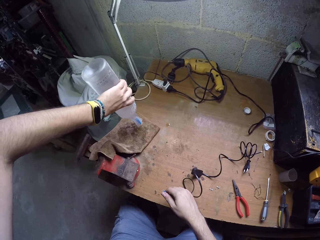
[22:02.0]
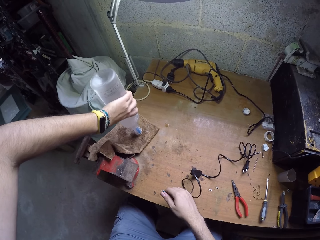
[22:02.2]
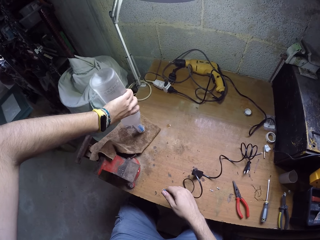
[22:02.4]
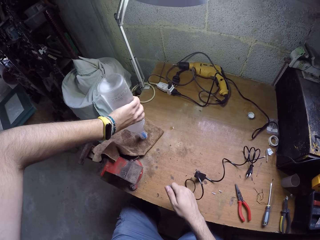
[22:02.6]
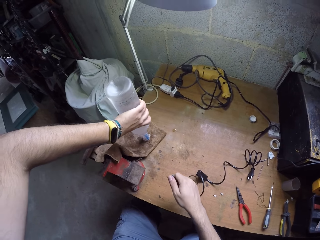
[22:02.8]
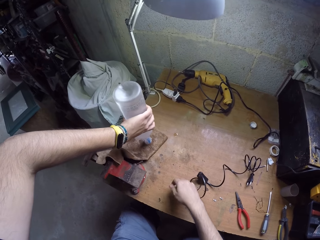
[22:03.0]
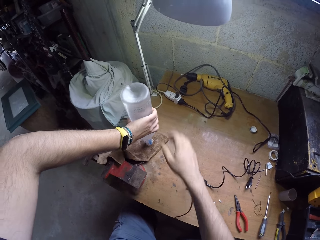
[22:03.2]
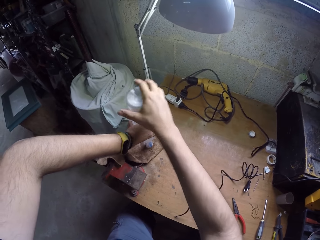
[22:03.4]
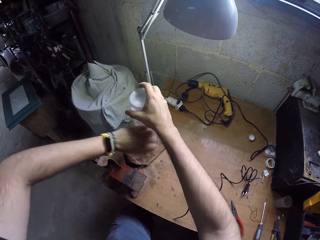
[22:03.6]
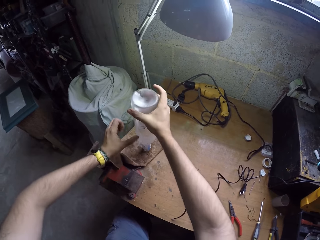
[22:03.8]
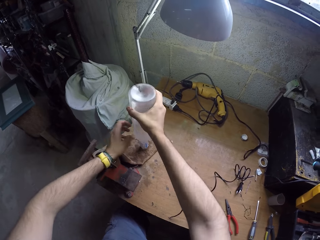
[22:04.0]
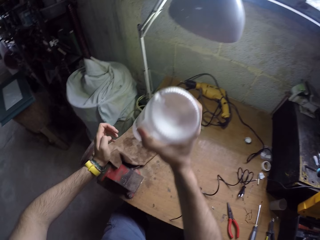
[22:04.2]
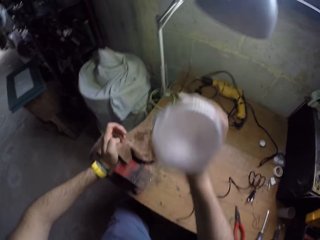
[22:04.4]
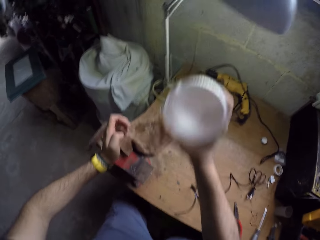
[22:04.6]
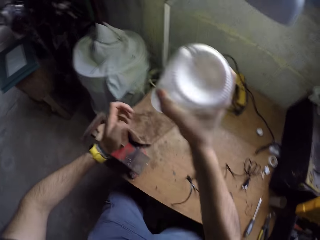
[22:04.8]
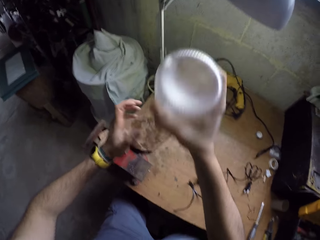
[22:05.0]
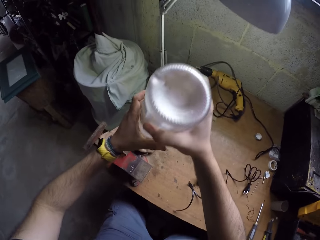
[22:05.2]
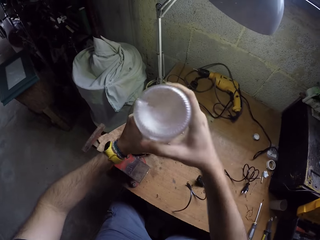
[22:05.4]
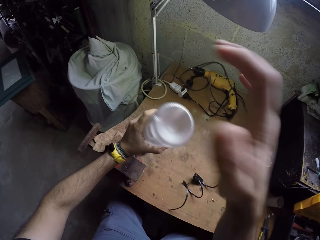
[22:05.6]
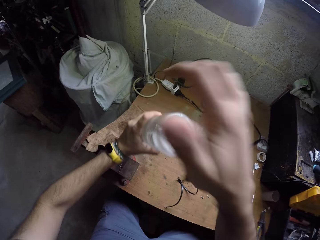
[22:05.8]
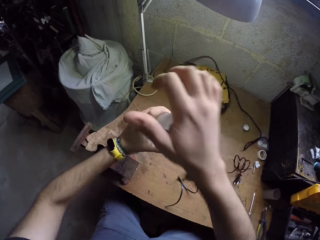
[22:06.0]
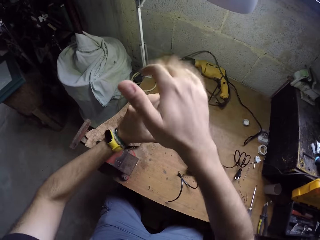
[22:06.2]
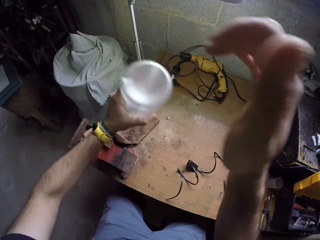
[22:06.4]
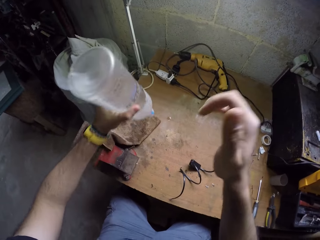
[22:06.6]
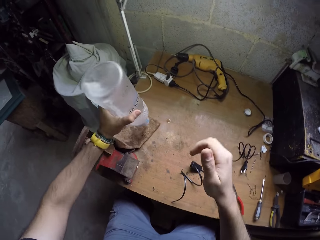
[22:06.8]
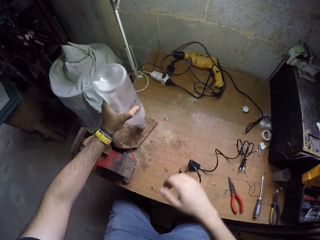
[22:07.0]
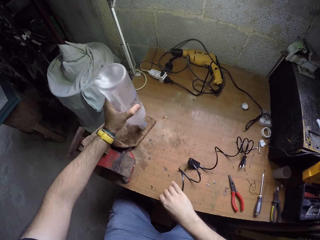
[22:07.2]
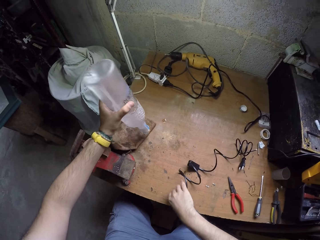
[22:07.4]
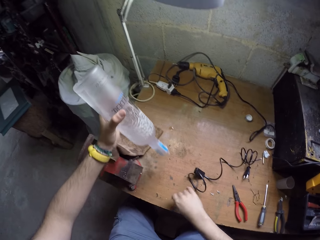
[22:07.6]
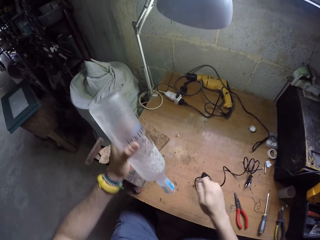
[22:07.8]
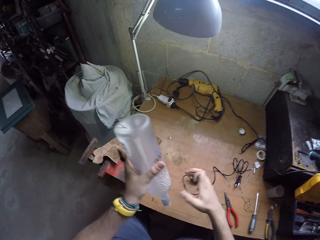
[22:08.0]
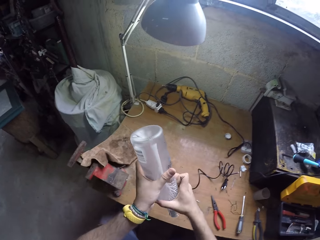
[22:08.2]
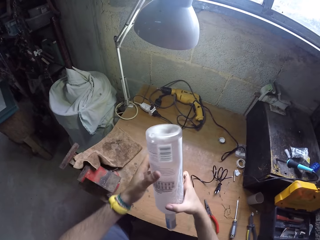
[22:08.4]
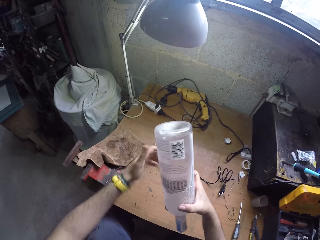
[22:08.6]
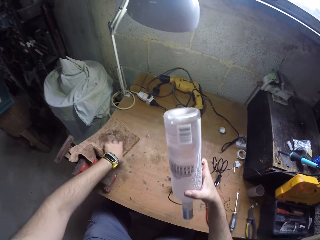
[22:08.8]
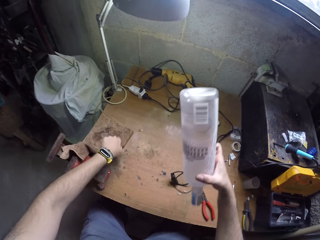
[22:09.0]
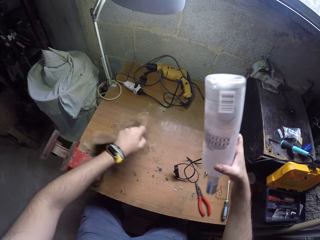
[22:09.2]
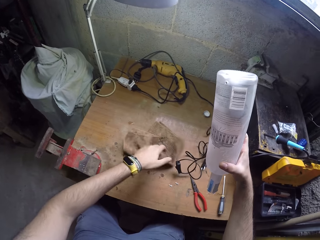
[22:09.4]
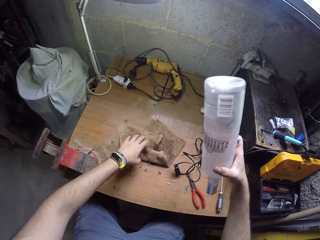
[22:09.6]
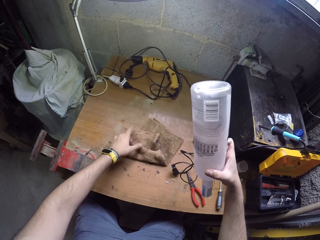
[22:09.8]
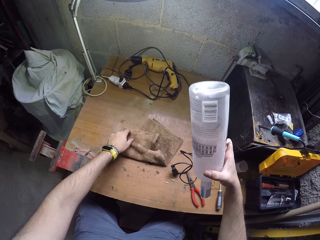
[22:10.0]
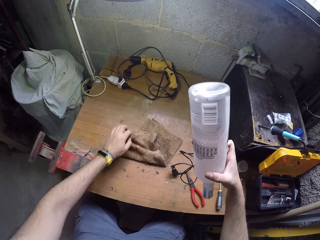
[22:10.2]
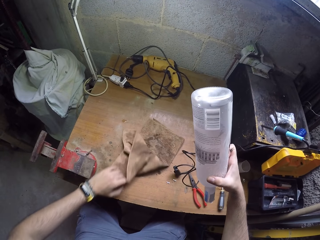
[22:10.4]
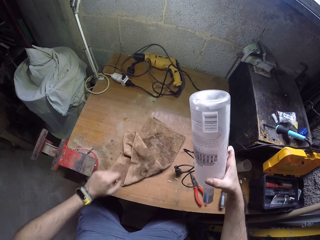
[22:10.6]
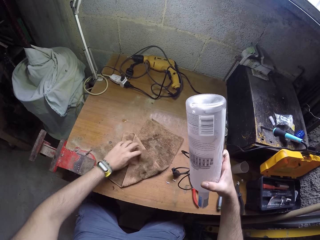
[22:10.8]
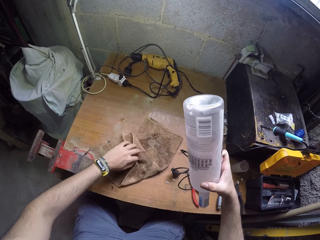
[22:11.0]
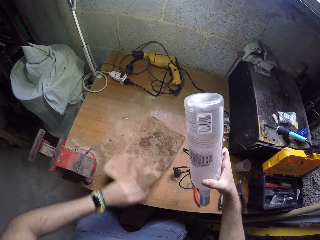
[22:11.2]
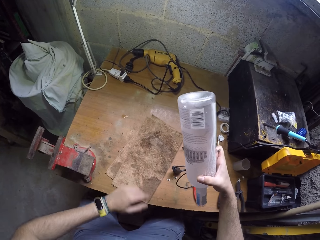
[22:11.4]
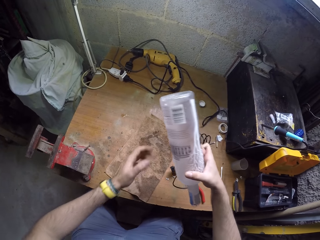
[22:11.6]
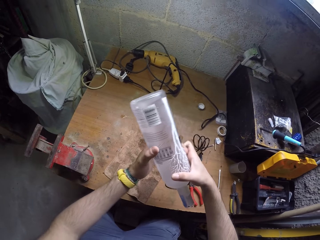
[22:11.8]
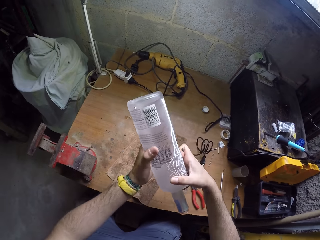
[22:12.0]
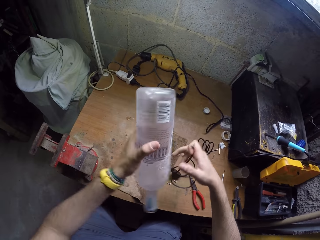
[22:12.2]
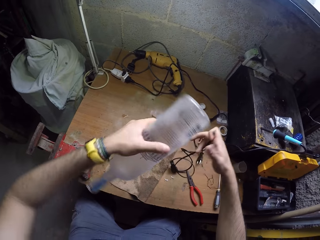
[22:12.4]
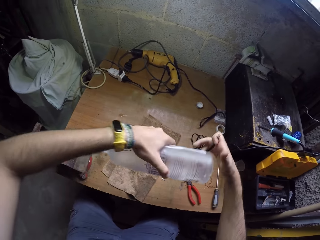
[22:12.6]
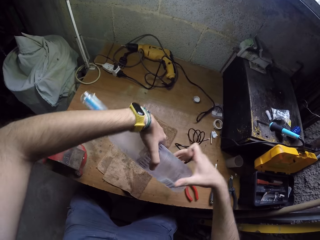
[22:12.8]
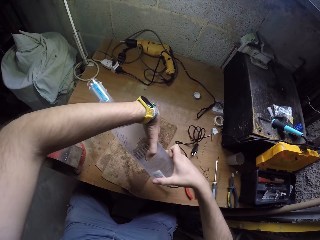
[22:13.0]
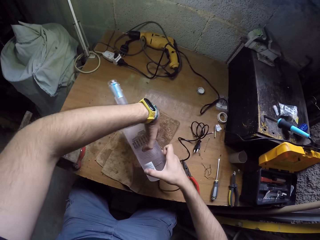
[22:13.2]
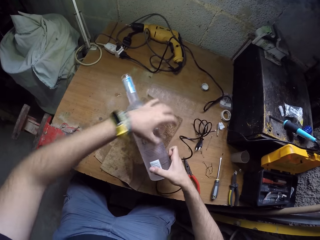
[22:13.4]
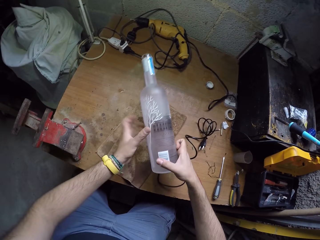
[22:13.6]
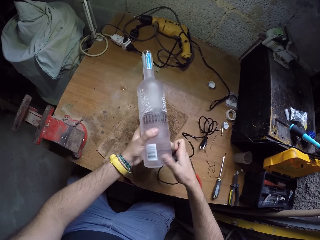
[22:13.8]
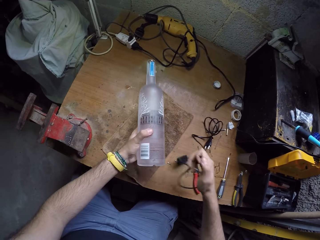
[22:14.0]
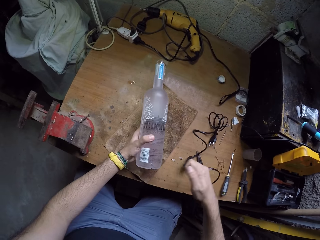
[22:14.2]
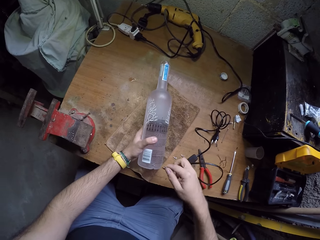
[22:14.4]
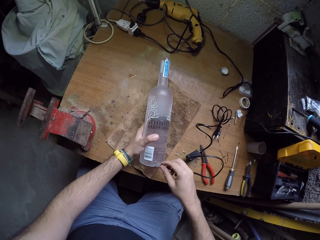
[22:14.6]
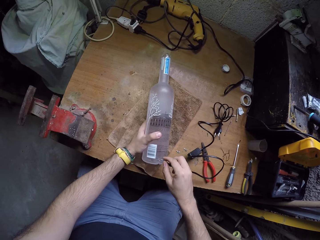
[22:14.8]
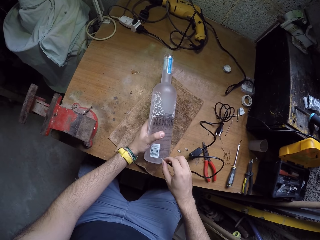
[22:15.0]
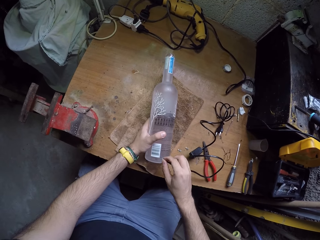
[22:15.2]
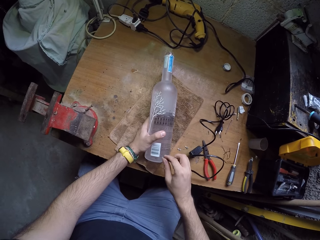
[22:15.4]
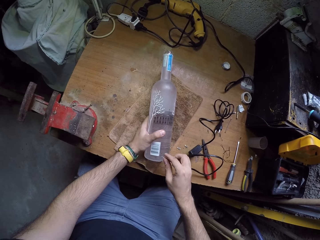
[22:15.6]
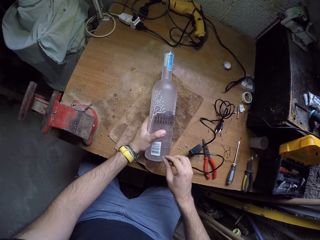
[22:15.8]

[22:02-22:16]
The camera wearer moves the bottle on the hands. He shakes the bottle with his right hand. He hits the bottom of the bottle with his right hand. He presses the tip of the bottle on the rag or towel with his left hand. He takes a wire. He passes the bottle to his right hand. He moves the rag on the table with his left hand and spreads the rag on the table with his left hand. He passes the bottle to his left hand. He puts the bottle on the towel. He rests his left hand with the bottle in it on the rag. He puts the wire into the base of the bottle with his right hand.

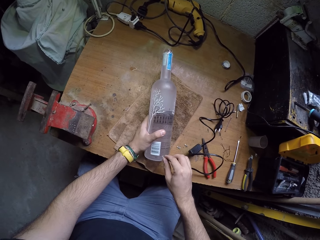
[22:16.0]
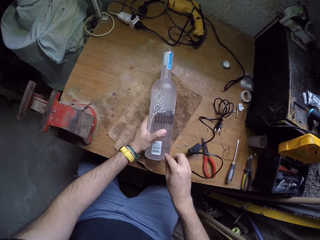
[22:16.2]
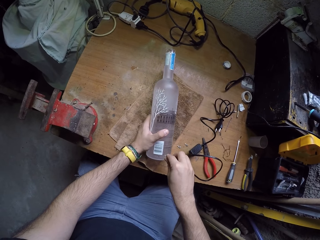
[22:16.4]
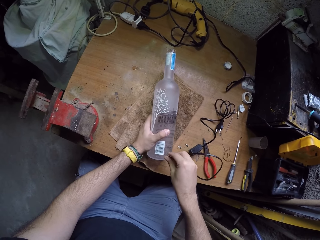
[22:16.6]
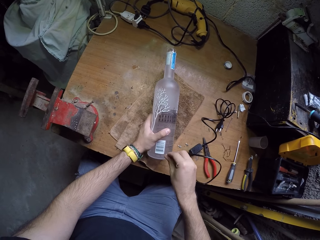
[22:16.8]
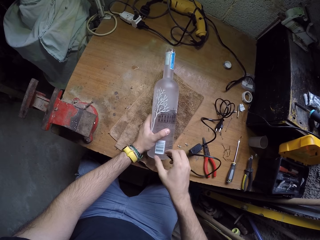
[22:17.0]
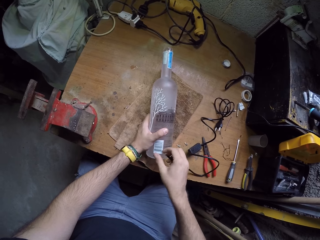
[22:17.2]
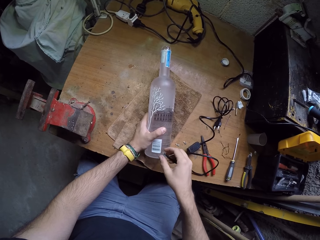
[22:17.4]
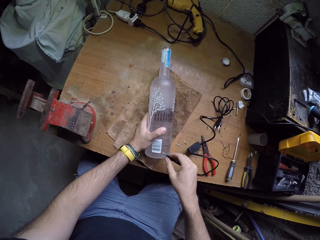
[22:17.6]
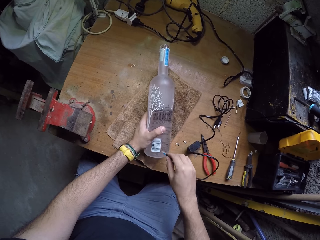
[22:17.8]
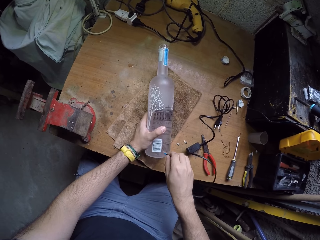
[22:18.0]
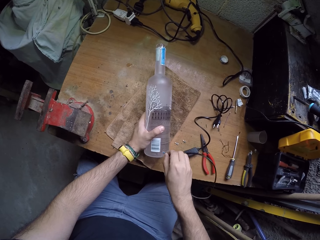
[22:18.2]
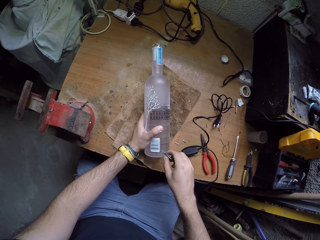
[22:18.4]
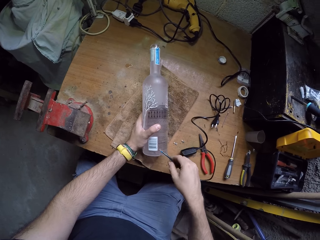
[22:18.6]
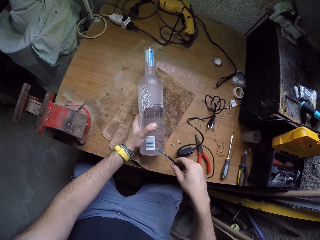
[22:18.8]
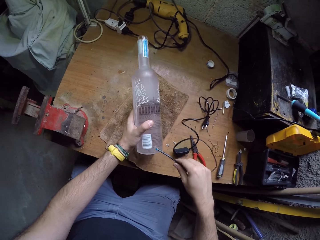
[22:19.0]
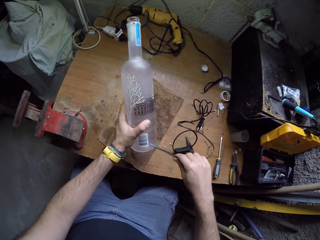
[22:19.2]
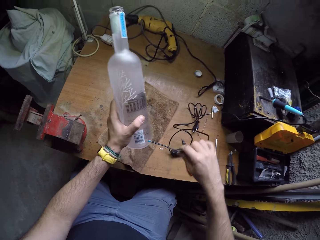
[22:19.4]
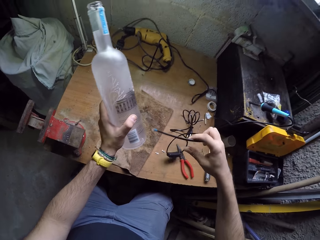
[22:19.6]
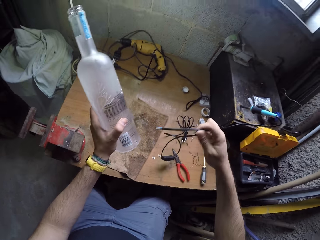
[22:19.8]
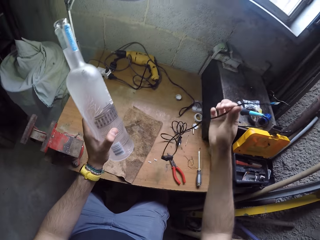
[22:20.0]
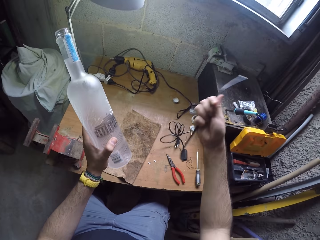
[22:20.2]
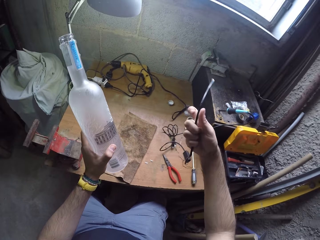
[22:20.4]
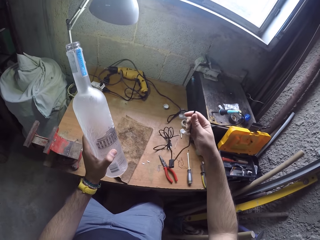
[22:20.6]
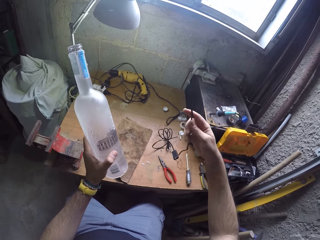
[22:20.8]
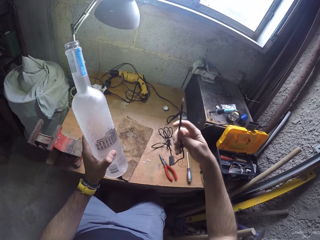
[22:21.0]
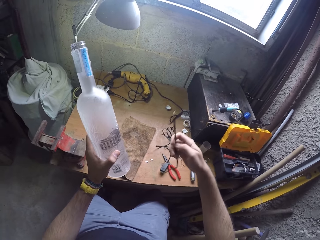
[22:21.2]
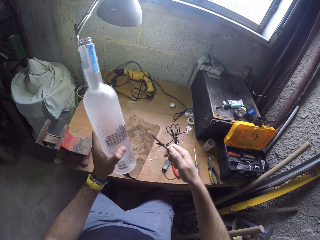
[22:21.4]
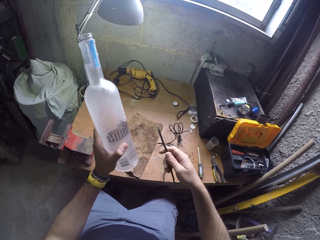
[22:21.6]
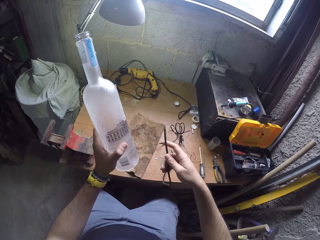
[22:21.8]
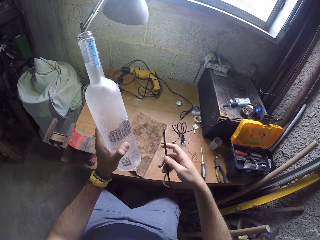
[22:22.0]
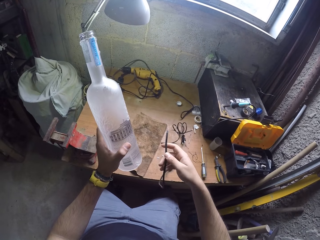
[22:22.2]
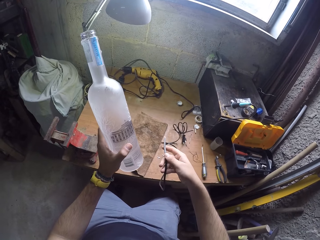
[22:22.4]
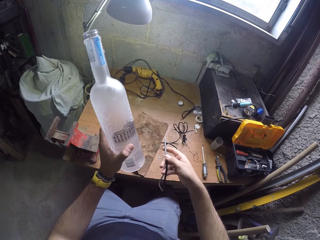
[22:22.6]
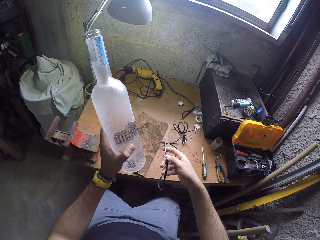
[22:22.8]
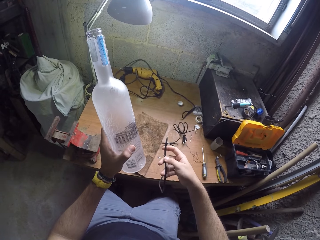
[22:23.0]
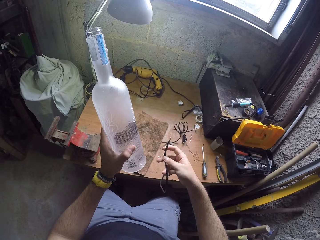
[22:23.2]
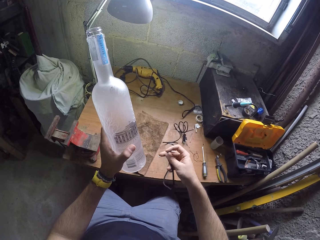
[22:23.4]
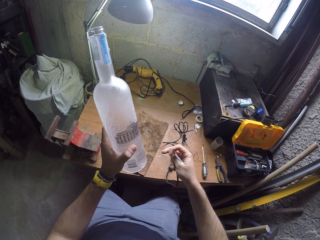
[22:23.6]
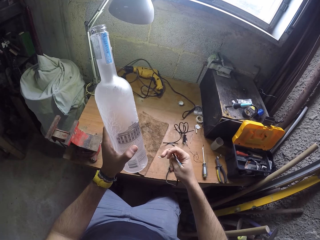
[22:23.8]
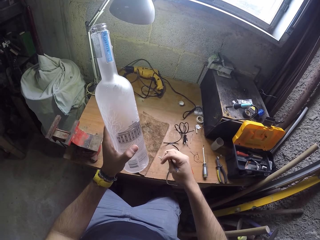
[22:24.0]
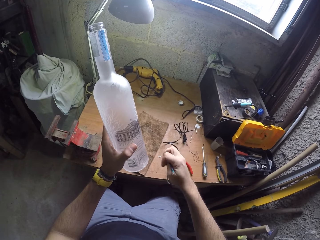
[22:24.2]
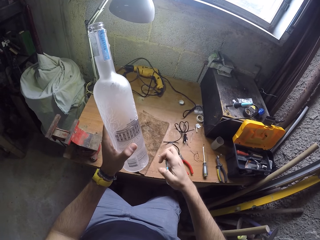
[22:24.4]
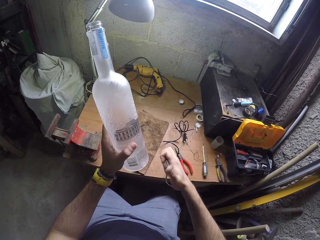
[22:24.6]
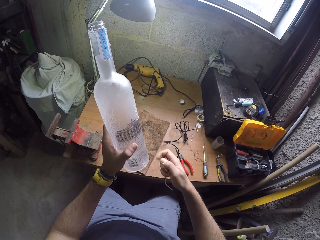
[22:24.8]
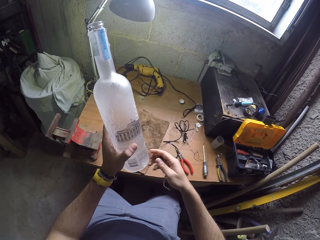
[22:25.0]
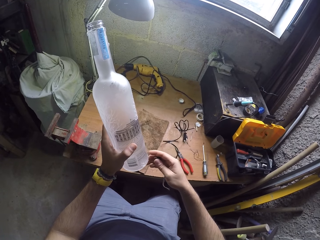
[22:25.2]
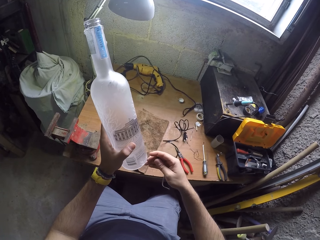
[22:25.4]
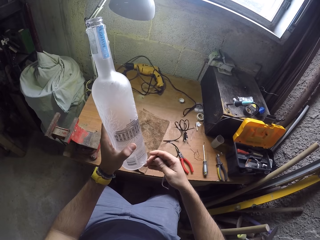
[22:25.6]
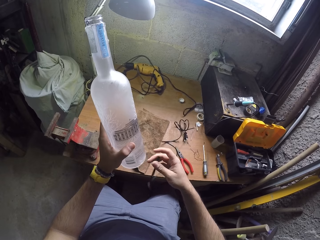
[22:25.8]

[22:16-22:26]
The camera wearer lifts the bottle from the rag with his left hand. He removes the wire from the base of the bottle with his right hand. He holds the wire on the right hand. He bends the wire with his right hand.
